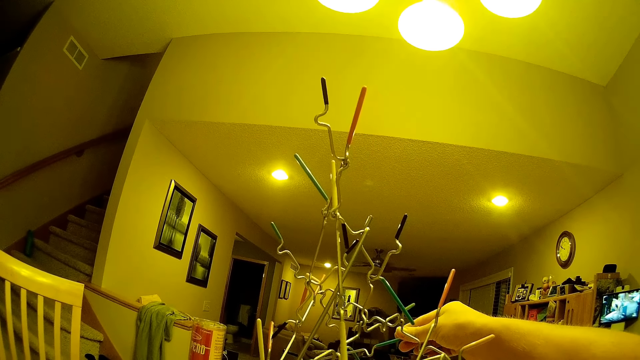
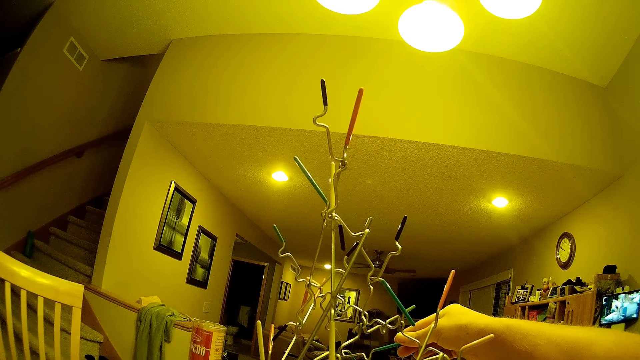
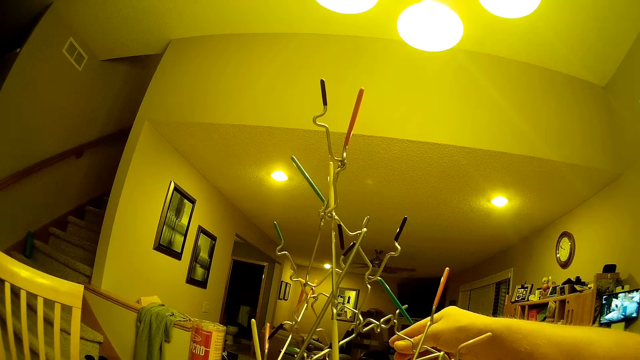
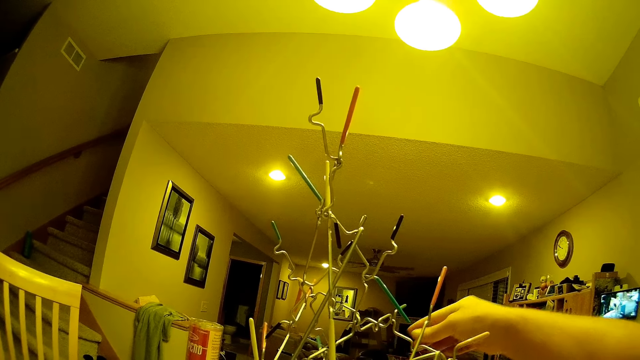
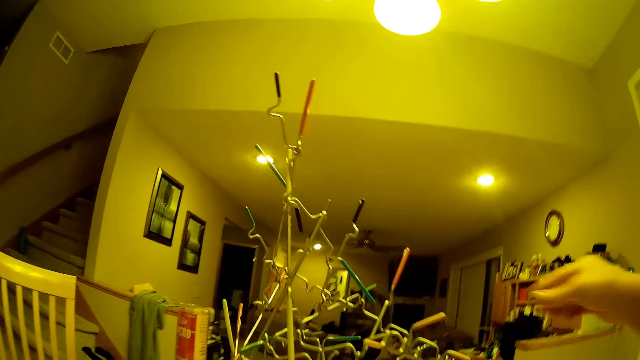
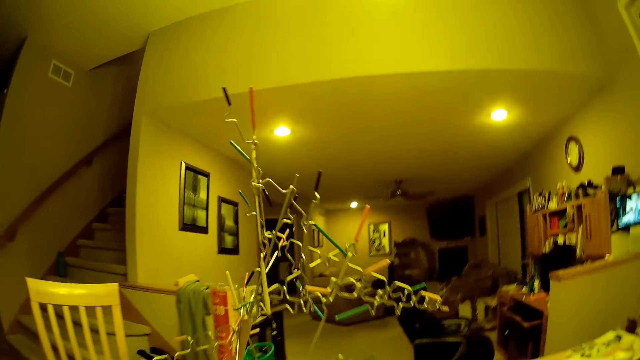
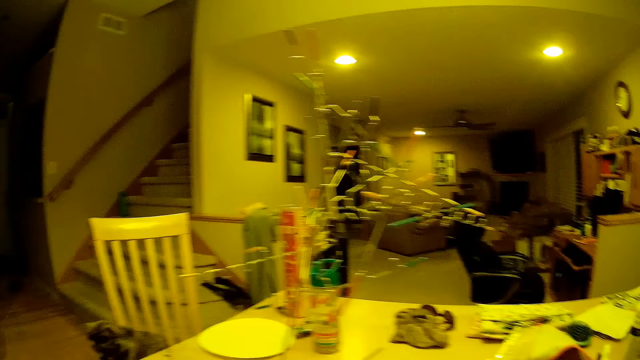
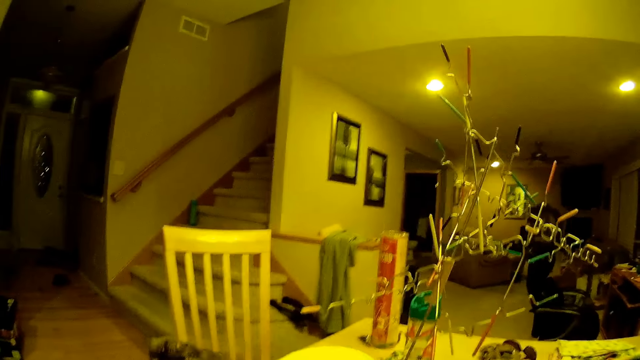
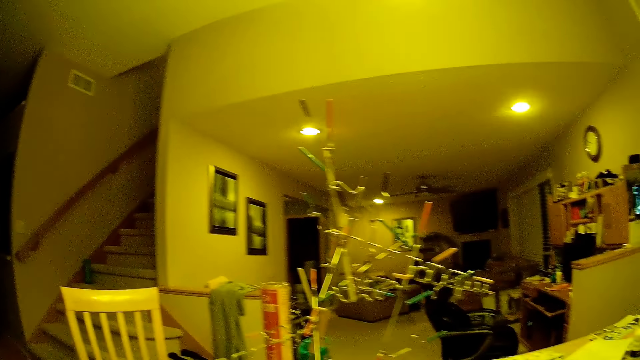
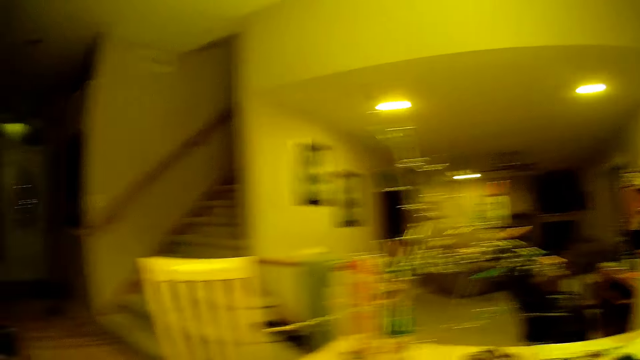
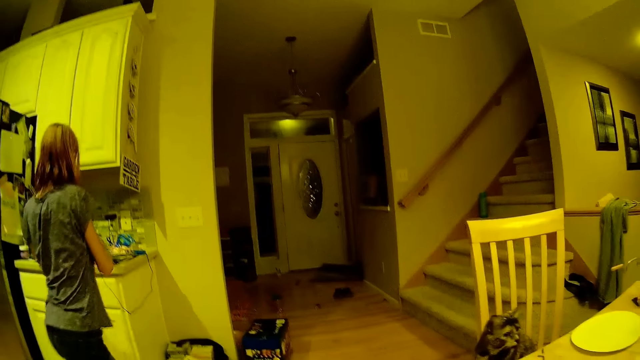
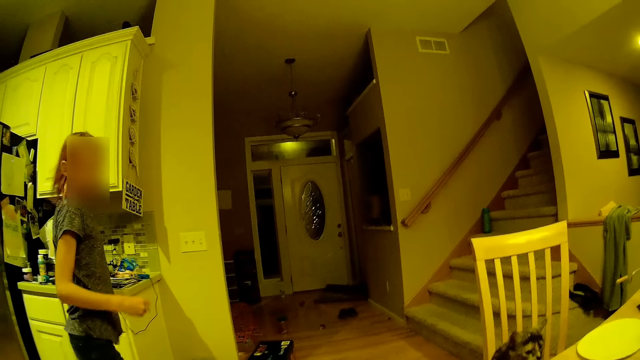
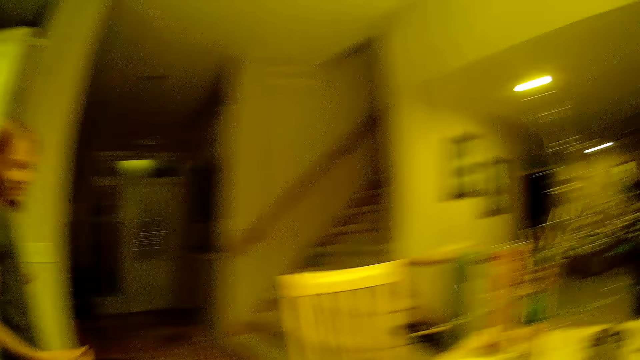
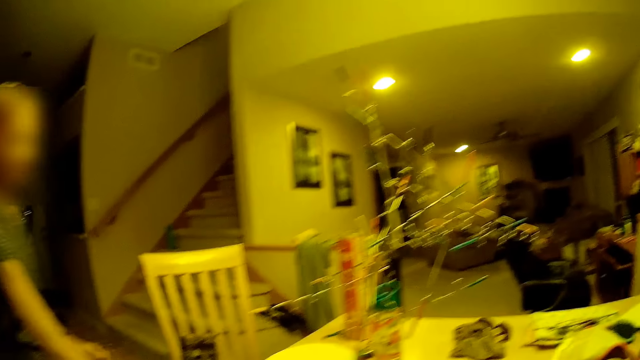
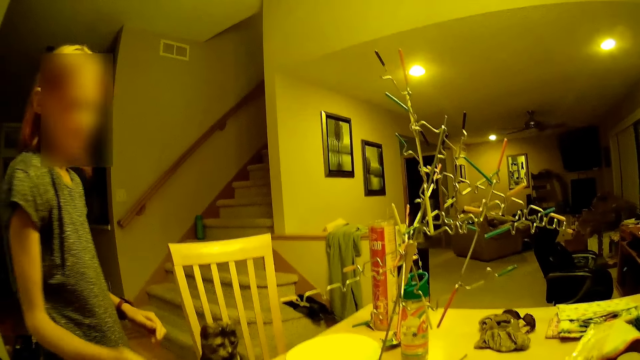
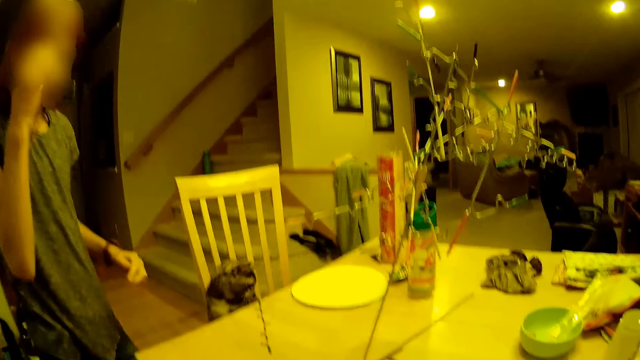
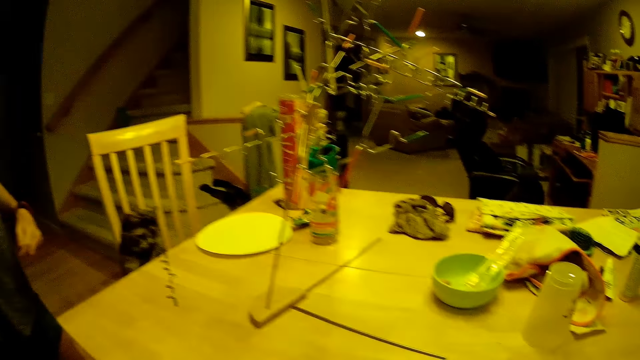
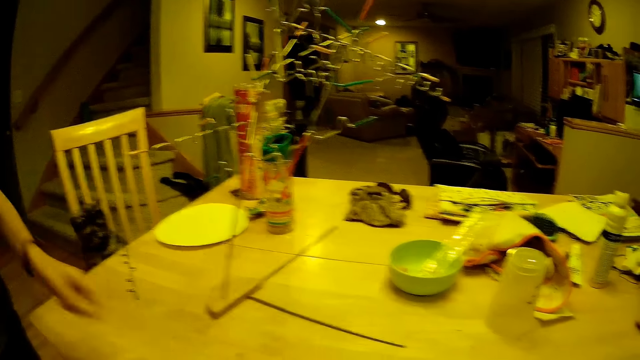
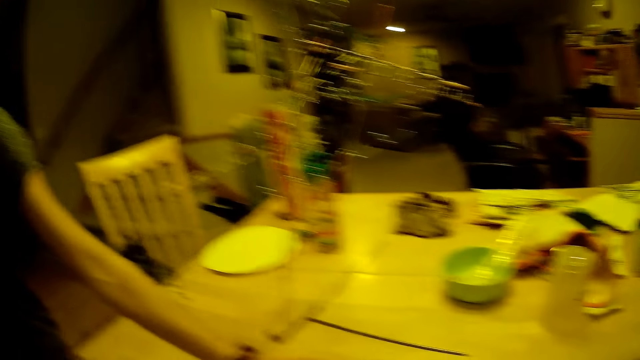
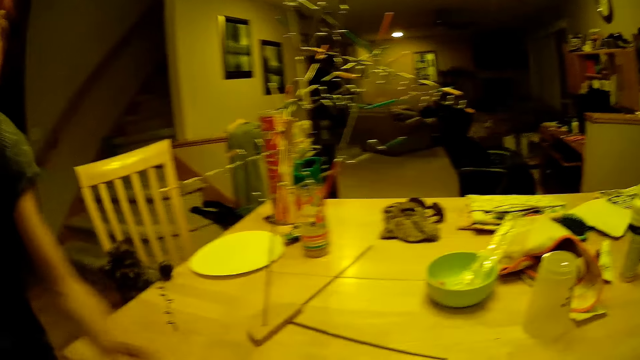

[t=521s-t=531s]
The camera wearer converses to a lady. They look at the lady. The lady walks in the room, rolls a dice, puts something on the table and hands the camera wearer the dice.

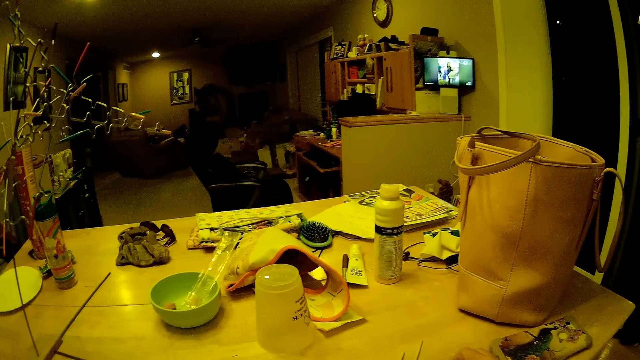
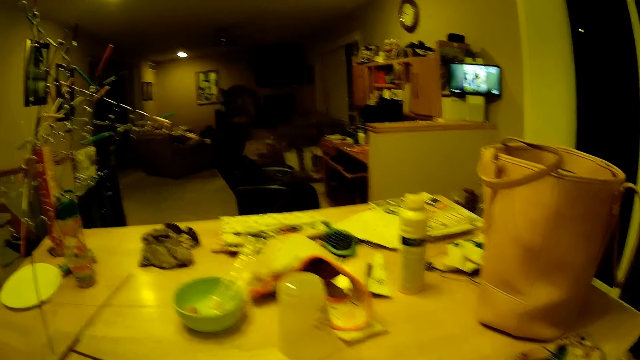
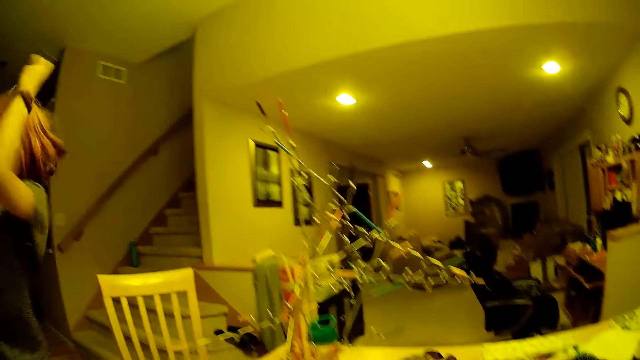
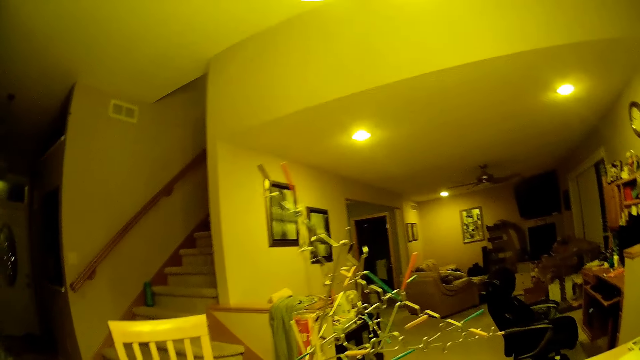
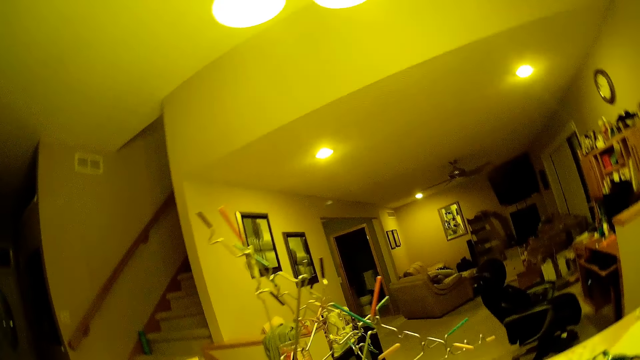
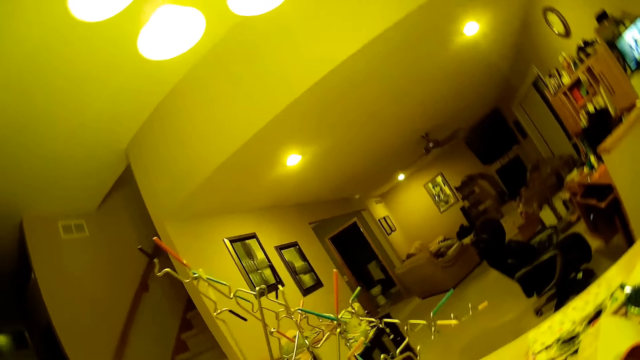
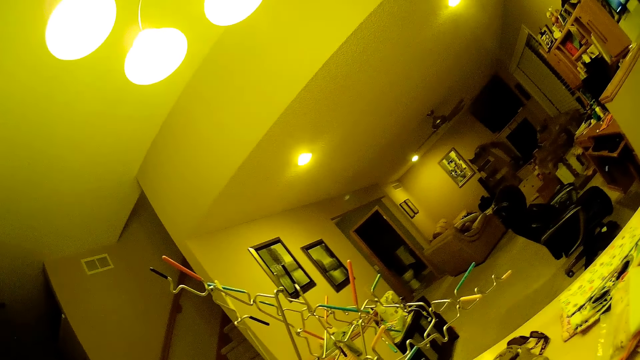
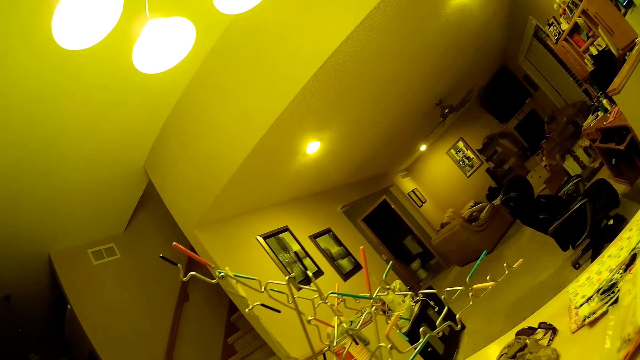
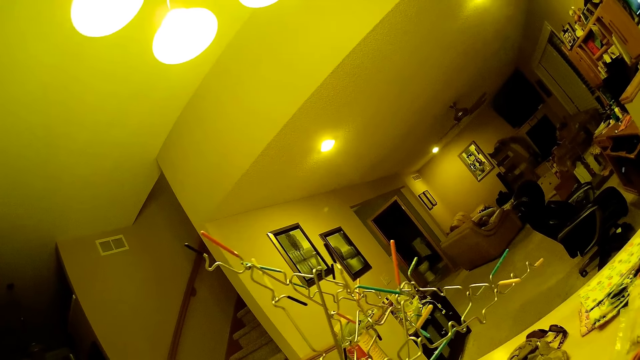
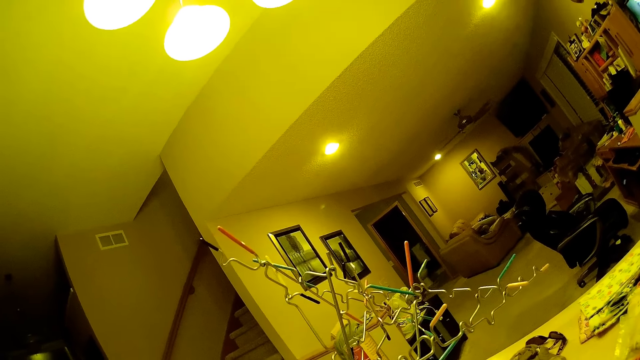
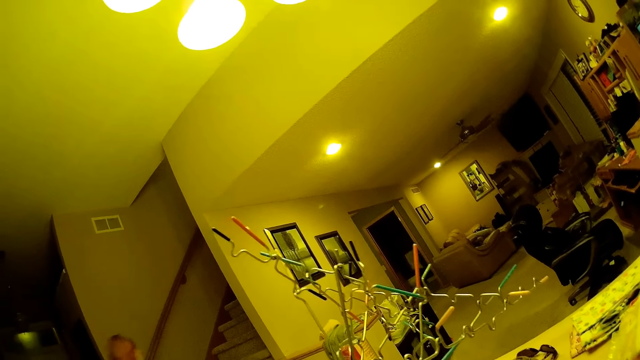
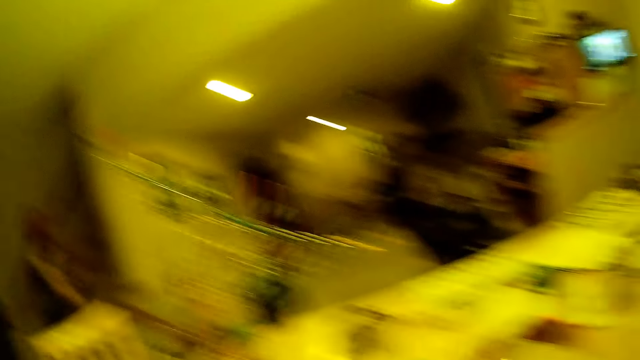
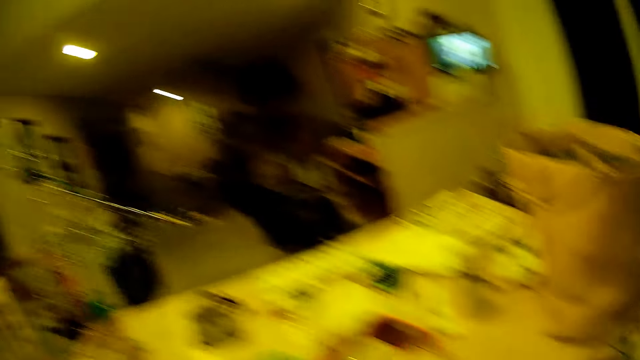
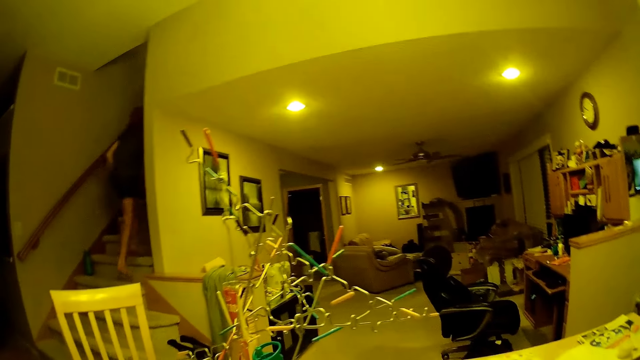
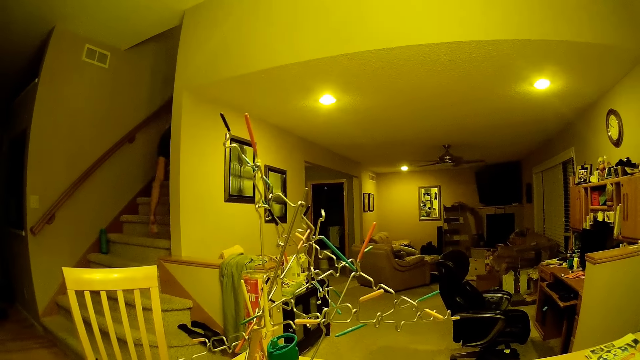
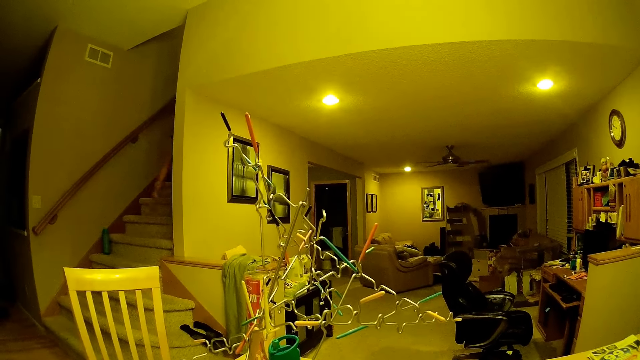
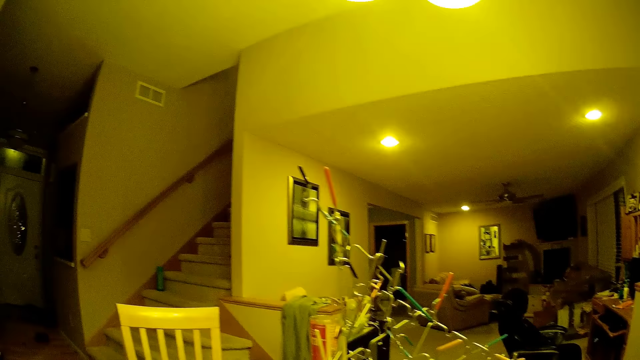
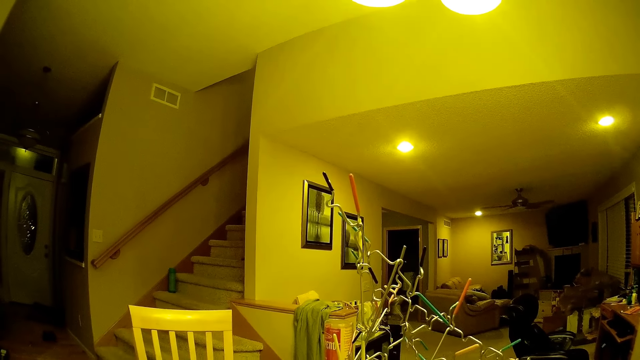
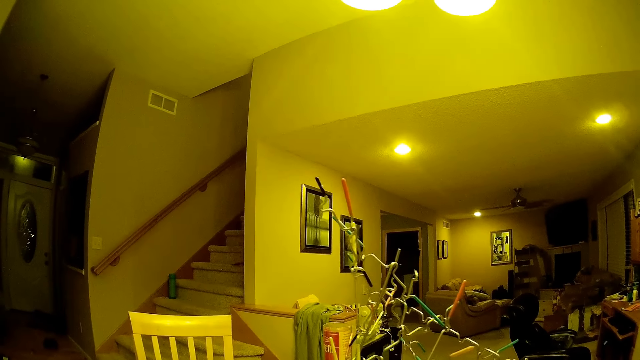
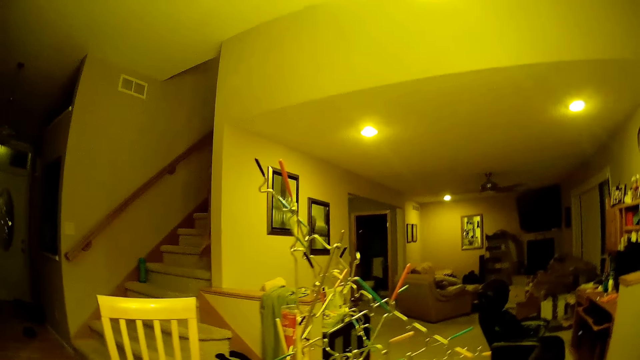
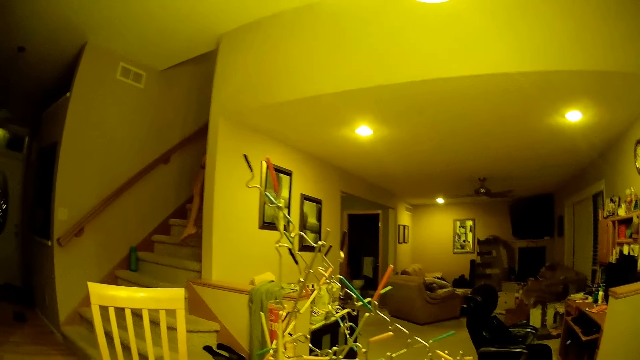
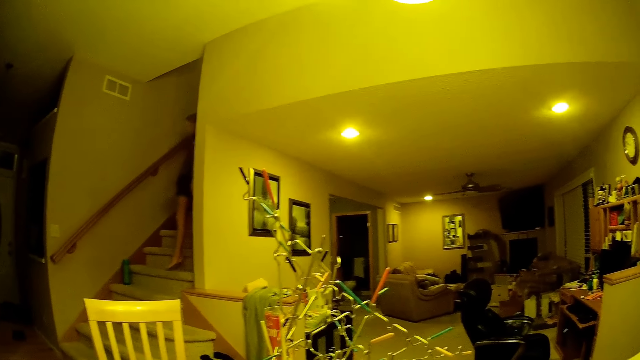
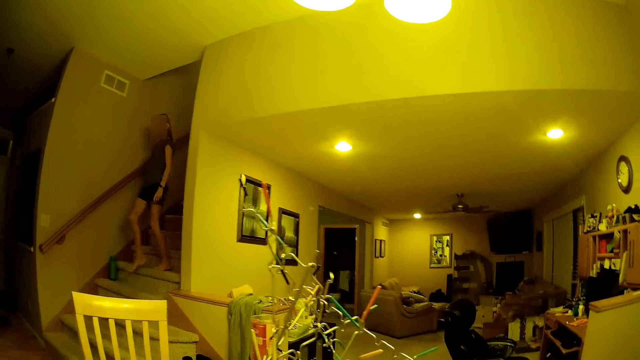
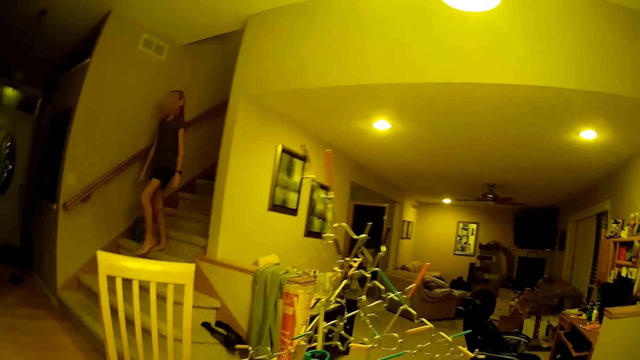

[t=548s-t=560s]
The camera wearer looks at the structure. A person walks in the room. The camera wearer runs in the room.
